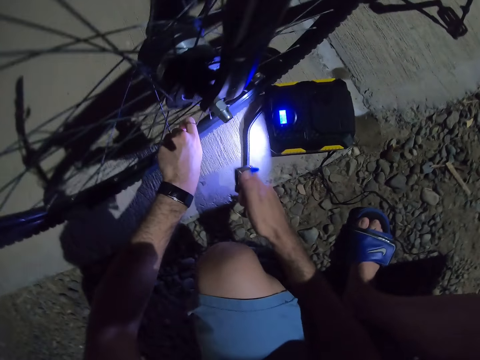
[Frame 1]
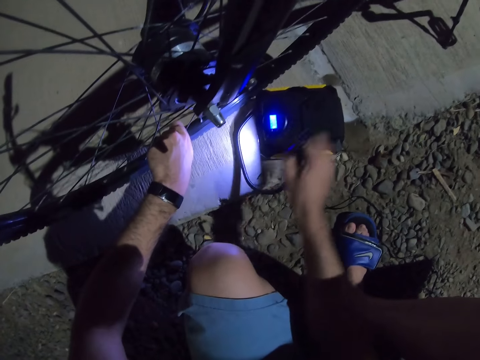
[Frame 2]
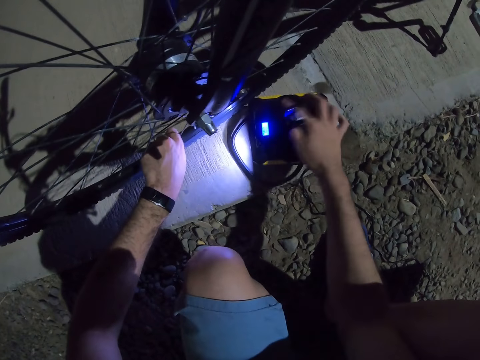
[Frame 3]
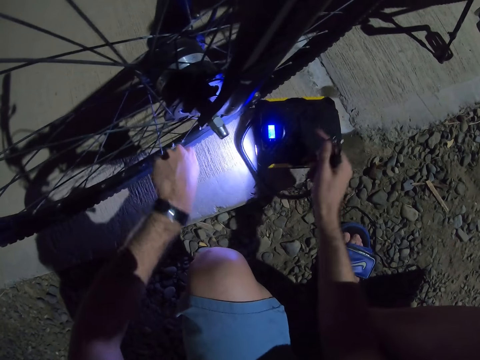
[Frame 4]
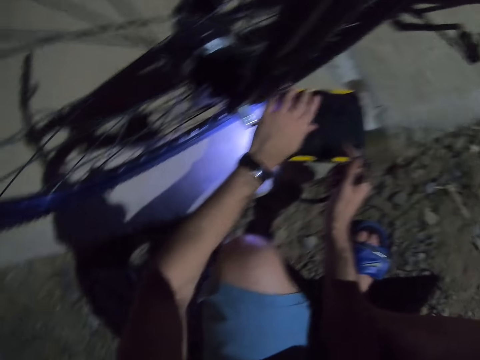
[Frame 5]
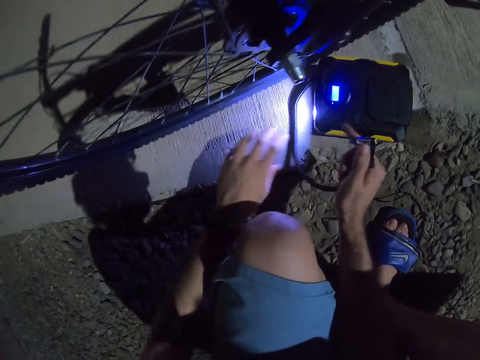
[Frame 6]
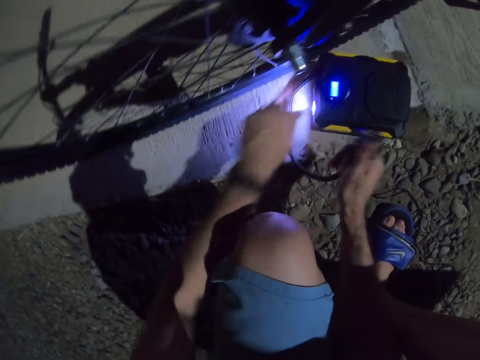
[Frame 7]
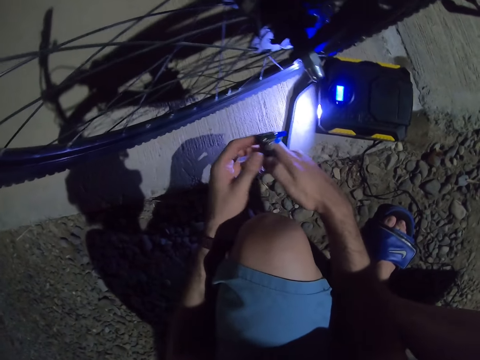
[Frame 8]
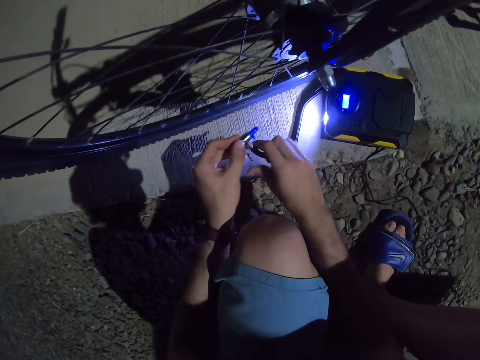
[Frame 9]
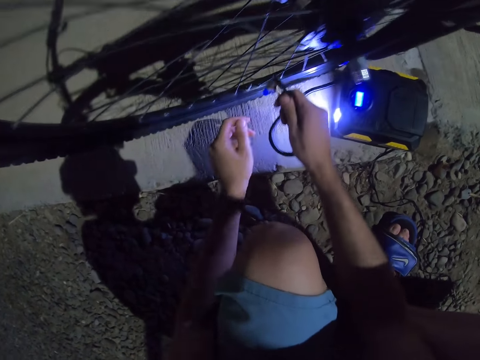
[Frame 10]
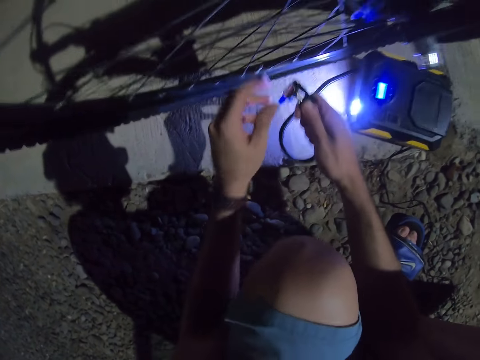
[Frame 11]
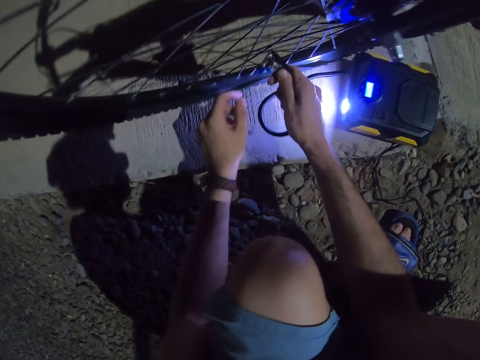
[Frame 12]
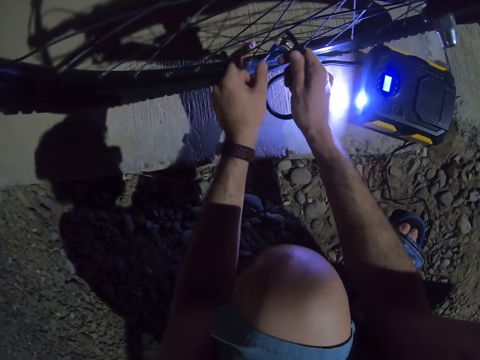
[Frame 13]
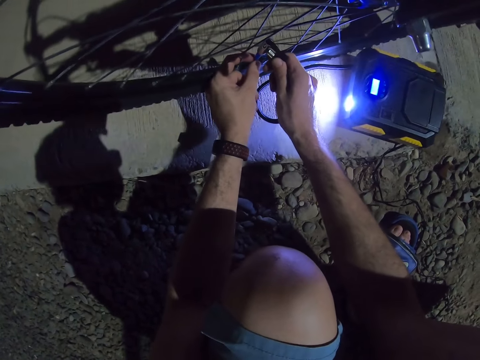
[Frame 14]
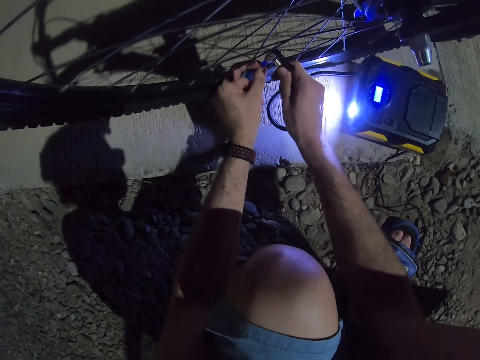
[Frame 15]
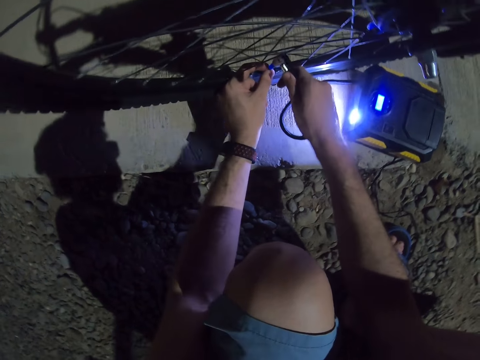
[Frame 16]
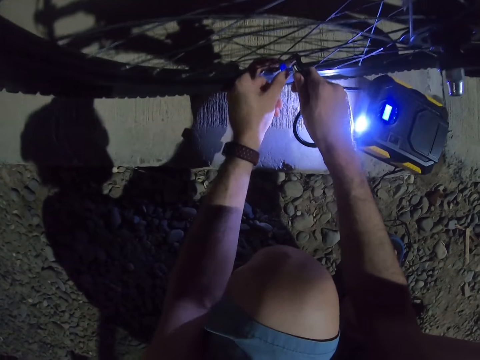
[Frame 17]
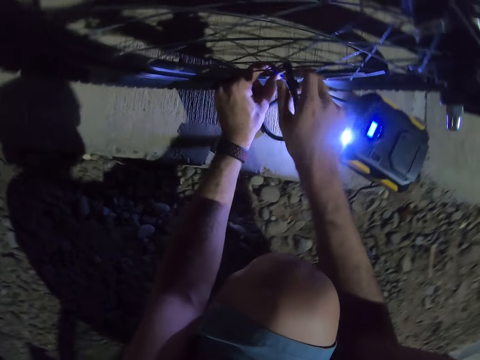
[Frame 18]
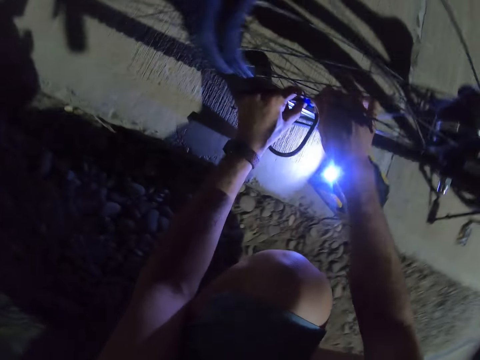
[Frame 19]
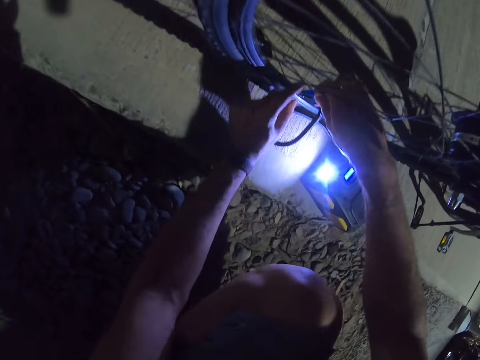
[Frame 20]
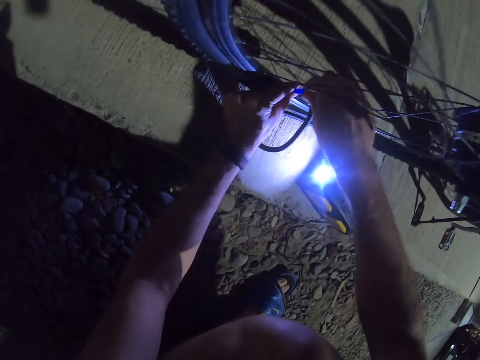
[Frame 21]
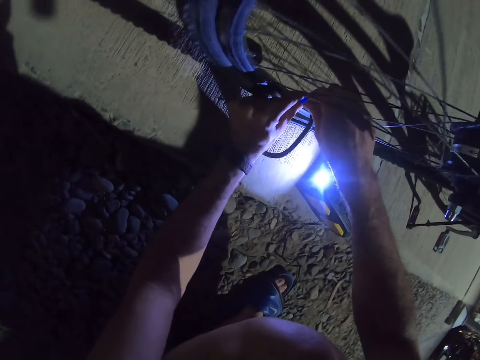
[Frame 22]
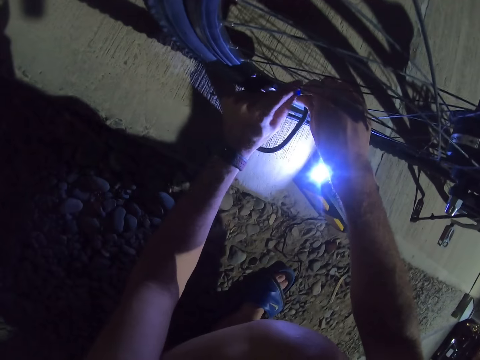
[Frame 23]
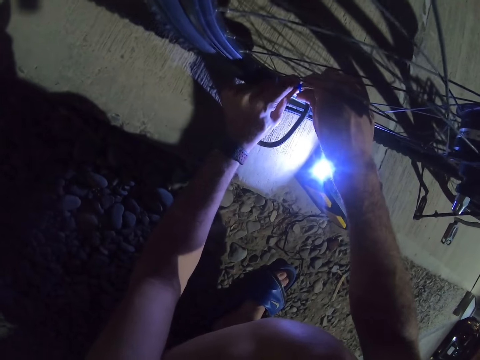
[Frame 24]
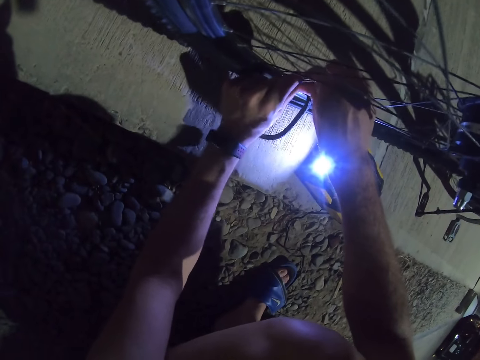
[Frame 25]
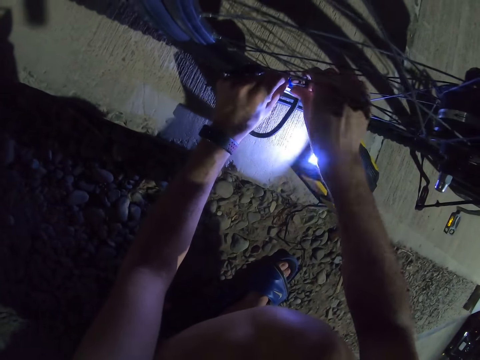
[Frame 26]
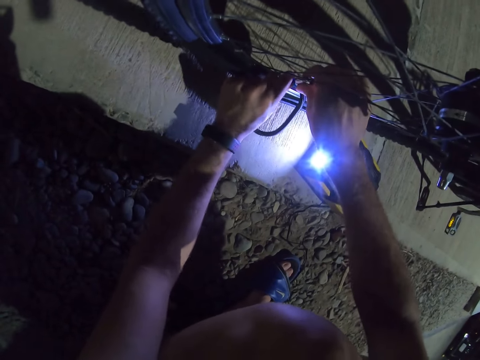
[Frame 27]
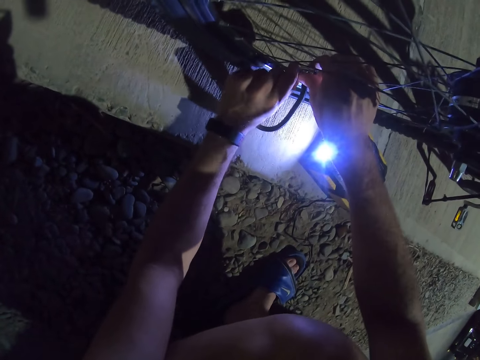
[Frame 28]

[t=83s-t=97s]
The camera wearer fixes the bicycle pump on the nozzle.

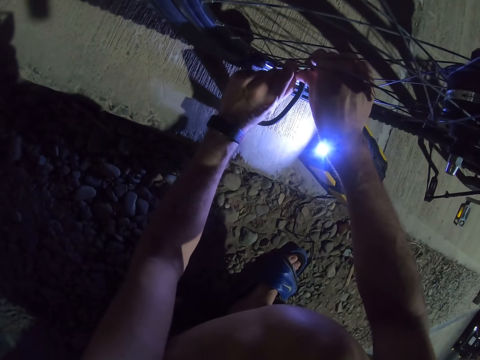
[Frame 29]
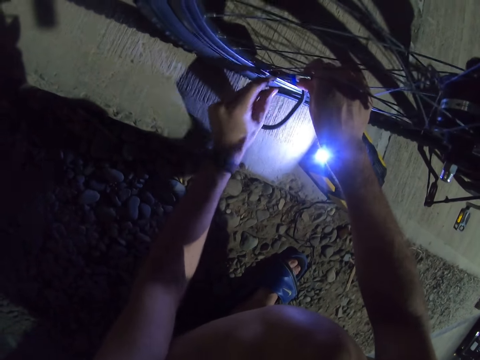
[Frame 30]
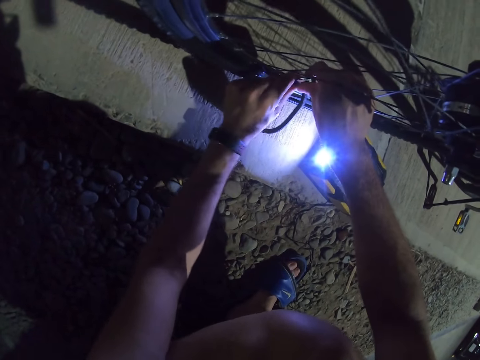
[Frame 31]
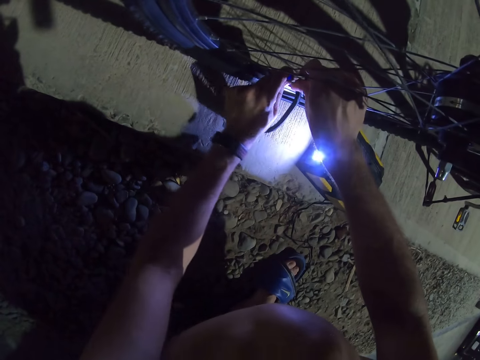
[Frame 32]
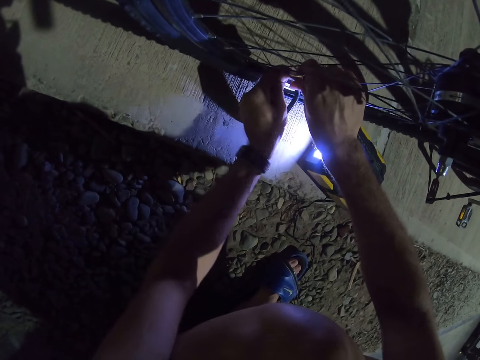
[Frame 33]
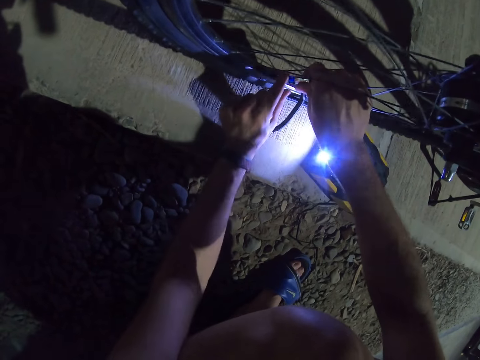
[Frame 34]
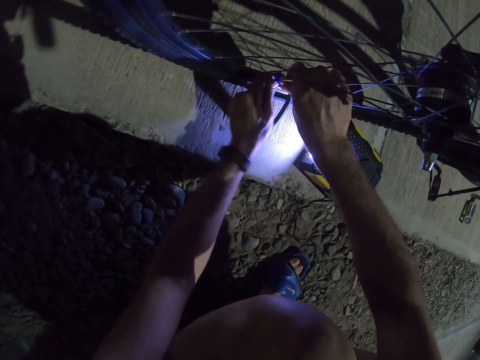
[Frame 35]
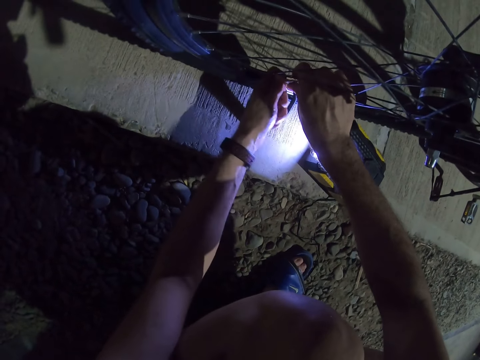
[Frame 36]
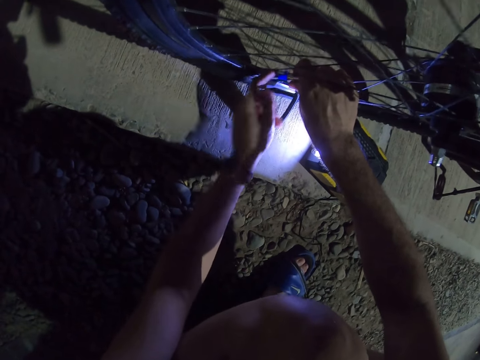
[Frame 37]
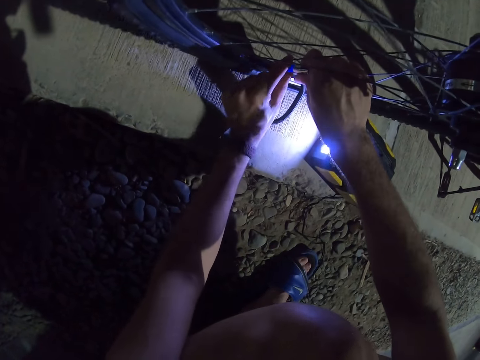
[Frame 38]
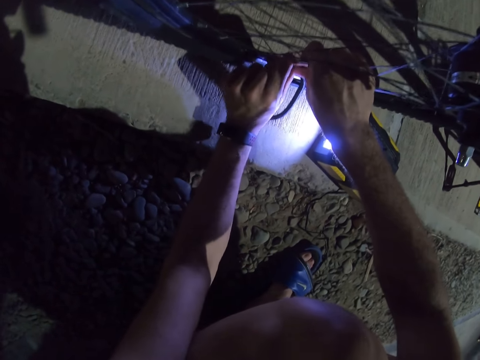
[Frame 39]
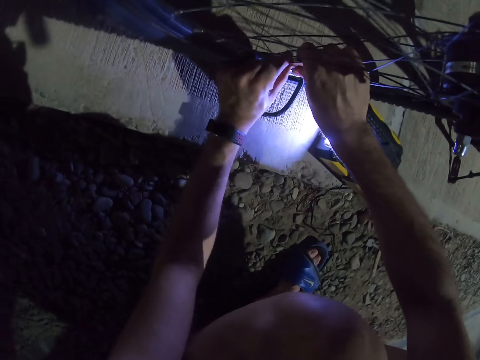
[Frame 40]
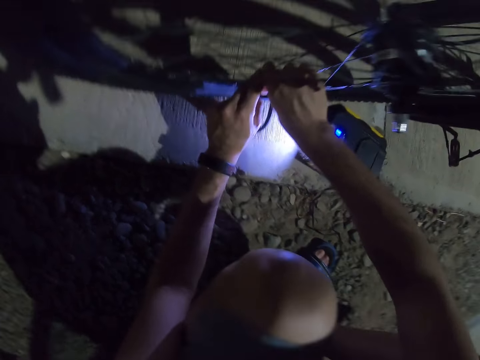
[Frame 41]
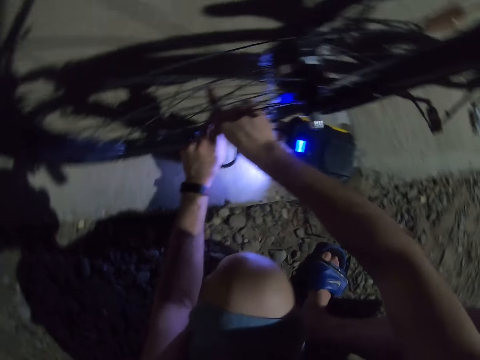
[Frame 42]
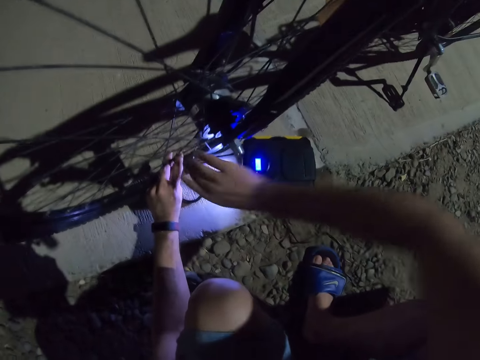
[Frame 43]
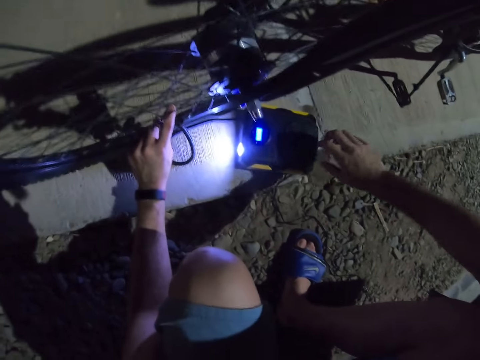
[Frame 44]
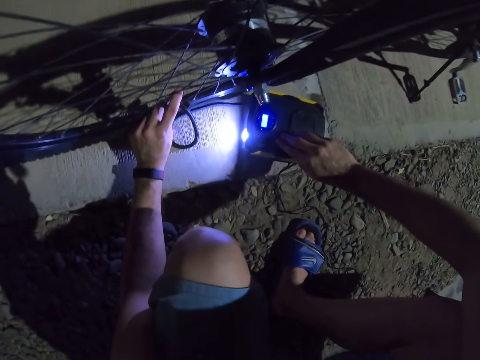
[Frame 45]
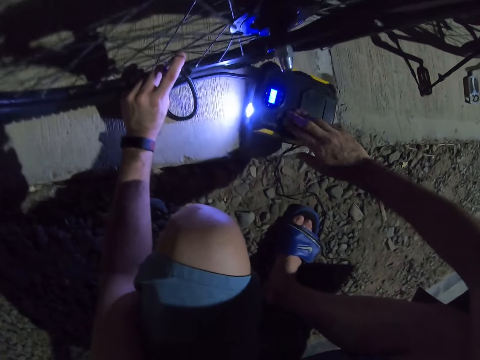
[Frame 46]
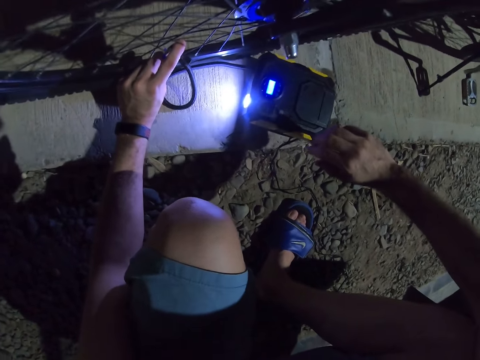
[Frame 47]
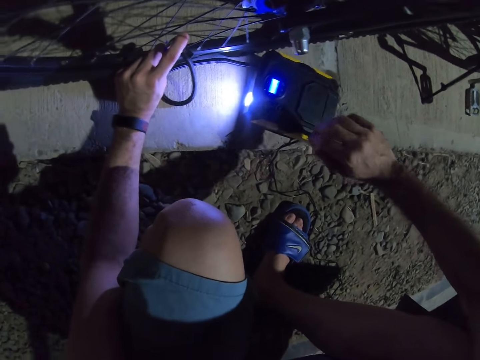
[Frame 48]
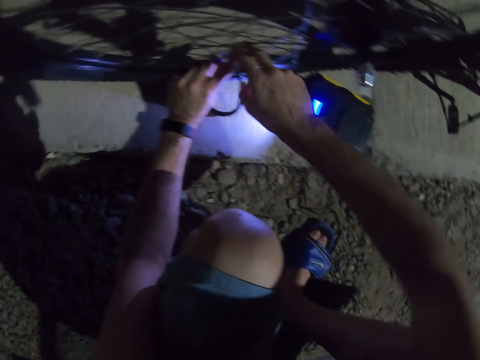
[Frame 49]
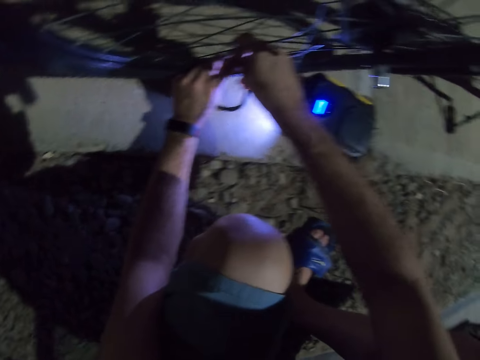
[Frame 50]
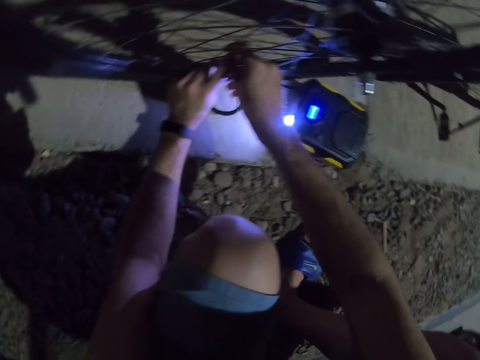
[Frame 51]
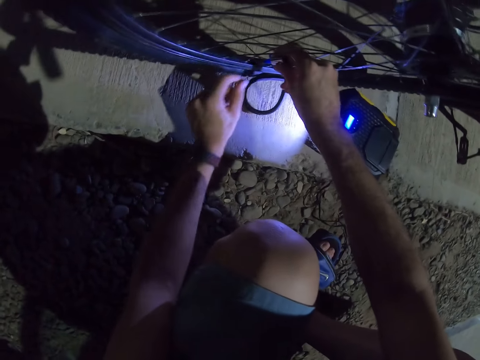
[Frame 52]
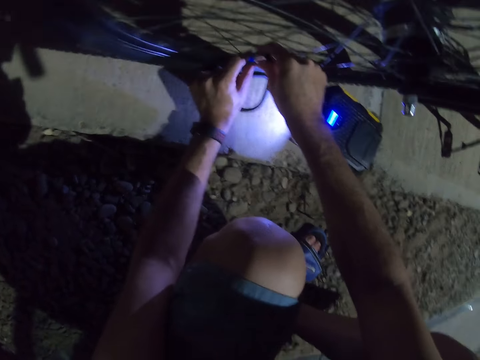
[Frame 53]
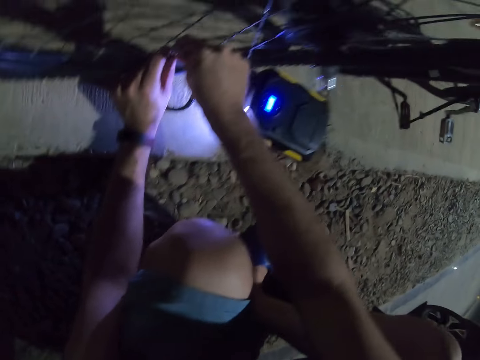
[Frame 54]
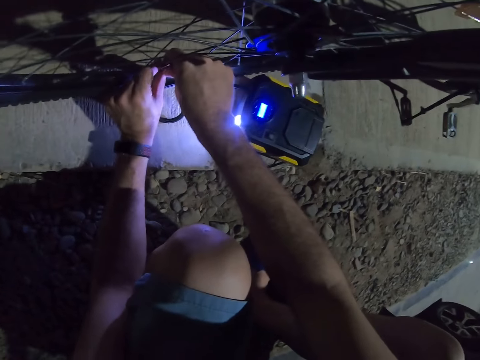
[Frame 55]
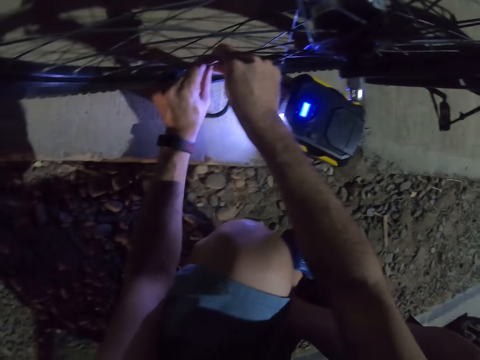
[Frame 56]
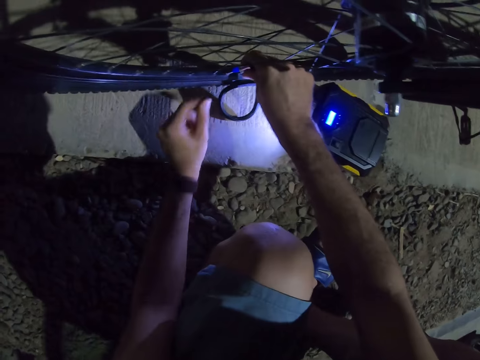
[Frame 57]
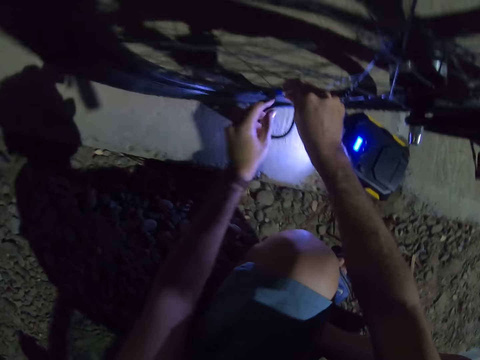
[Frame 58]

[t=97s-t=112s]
The camera wearer puts air in a bike tire using the bicycle pump.
